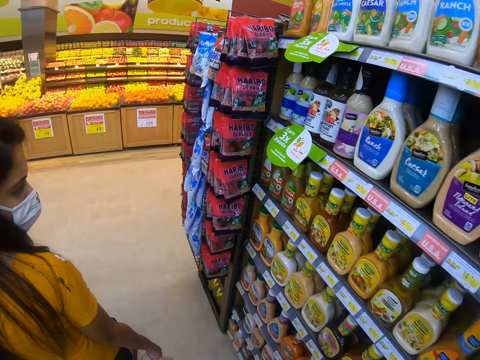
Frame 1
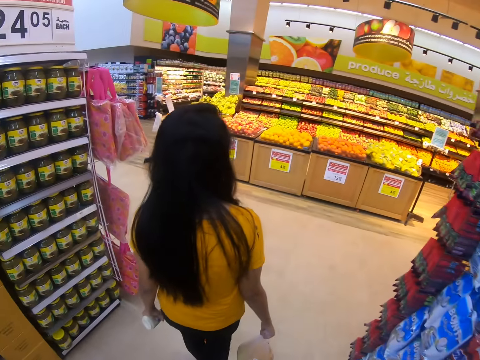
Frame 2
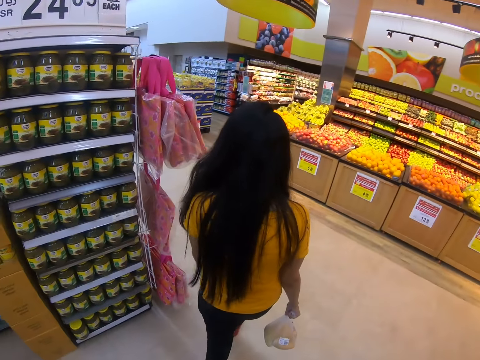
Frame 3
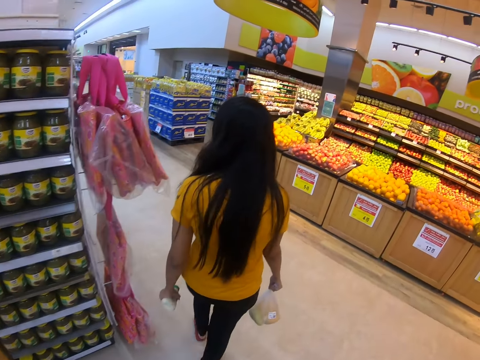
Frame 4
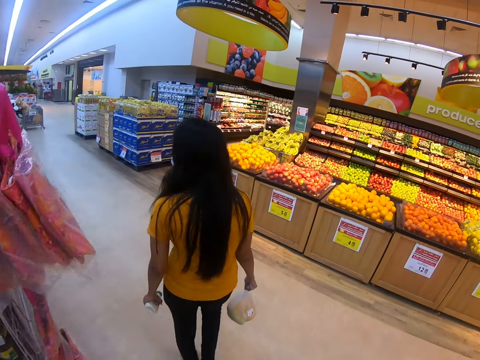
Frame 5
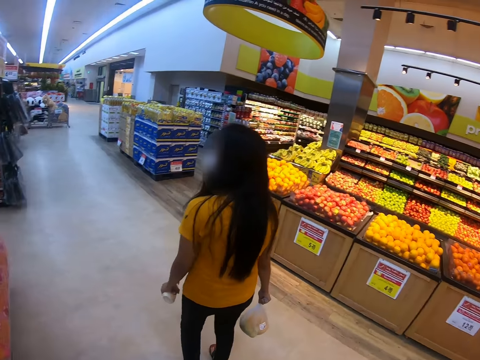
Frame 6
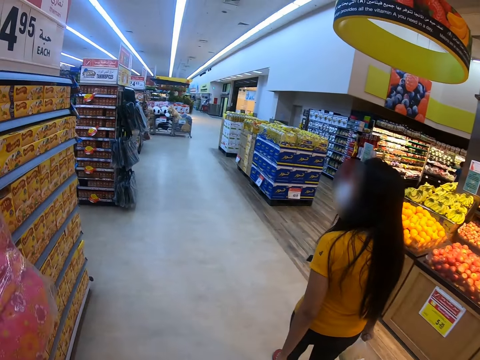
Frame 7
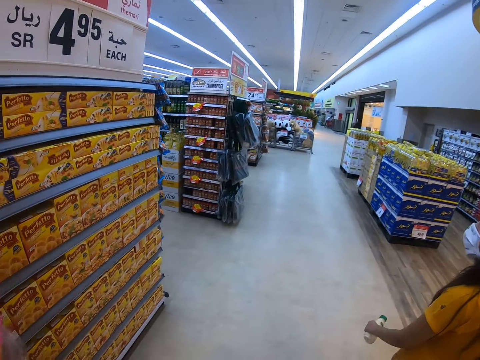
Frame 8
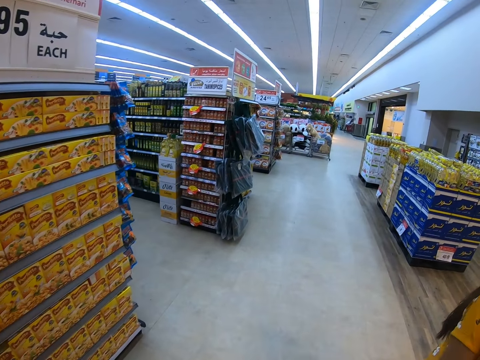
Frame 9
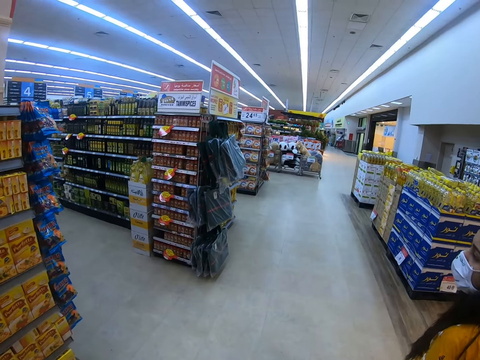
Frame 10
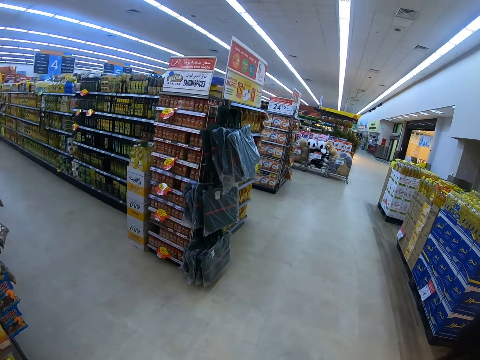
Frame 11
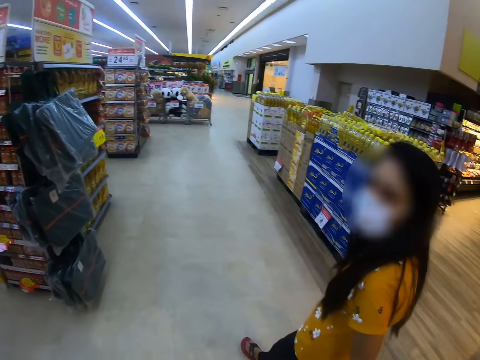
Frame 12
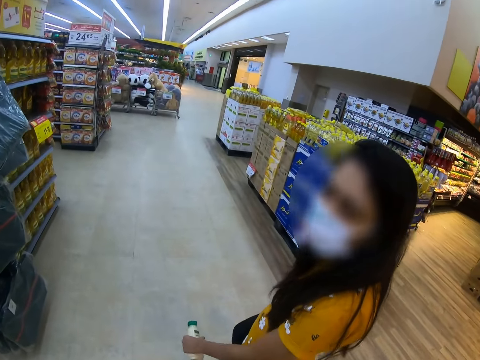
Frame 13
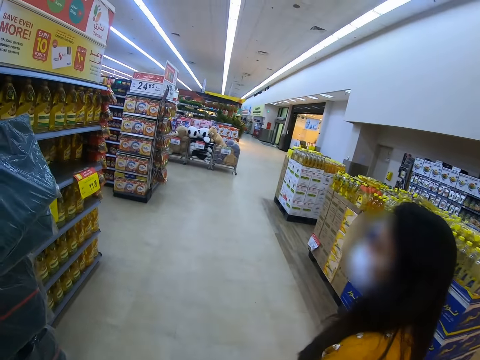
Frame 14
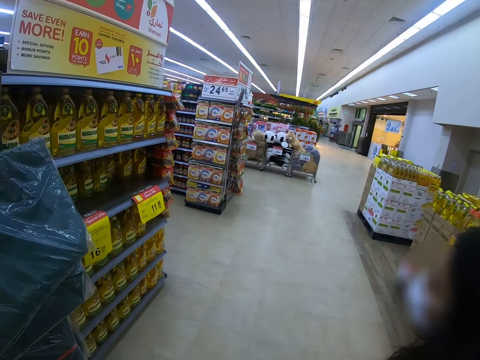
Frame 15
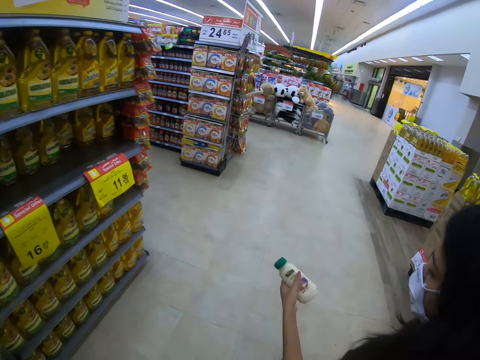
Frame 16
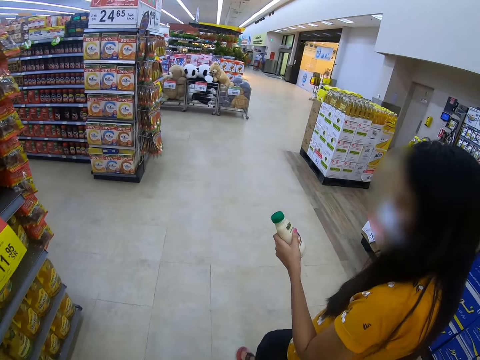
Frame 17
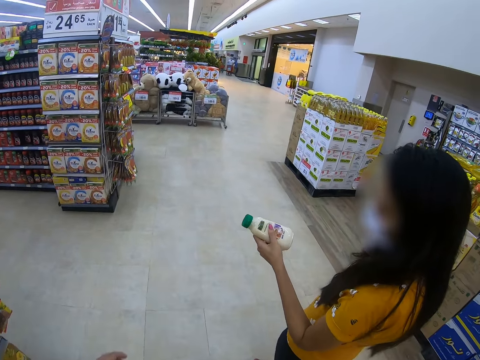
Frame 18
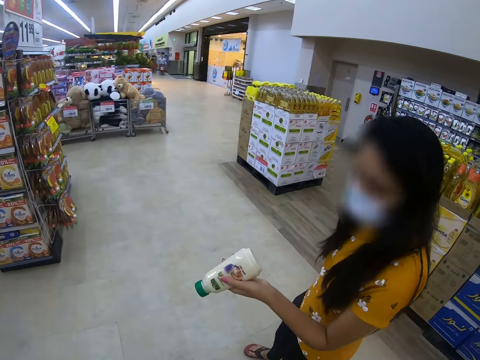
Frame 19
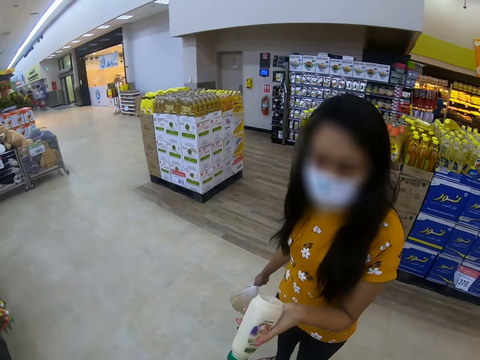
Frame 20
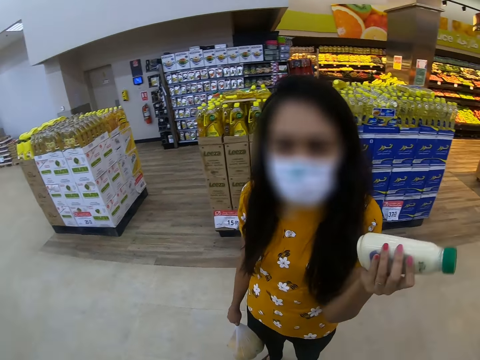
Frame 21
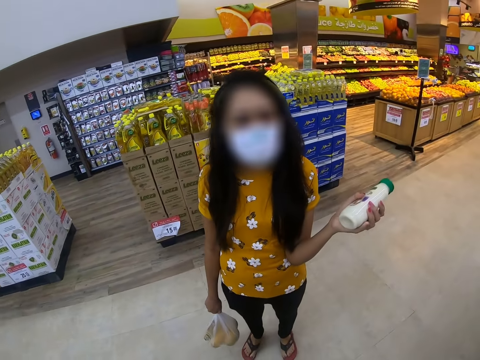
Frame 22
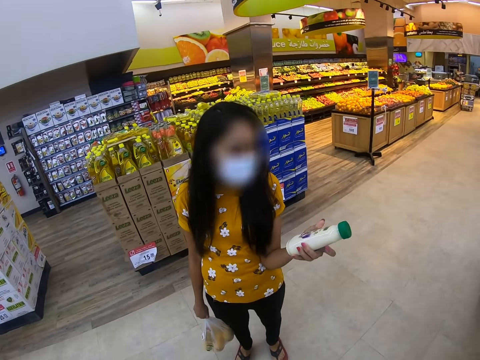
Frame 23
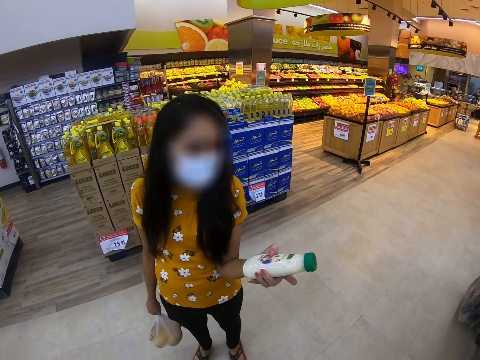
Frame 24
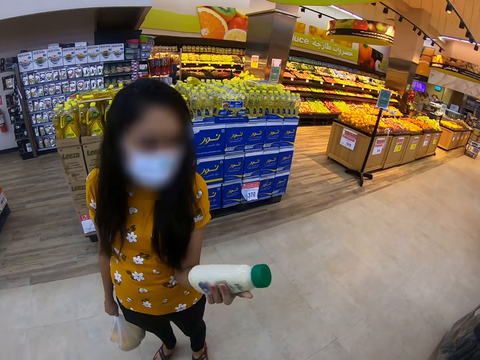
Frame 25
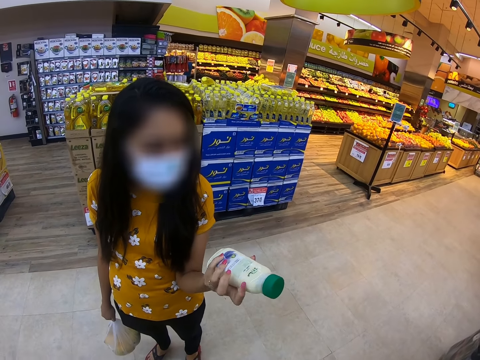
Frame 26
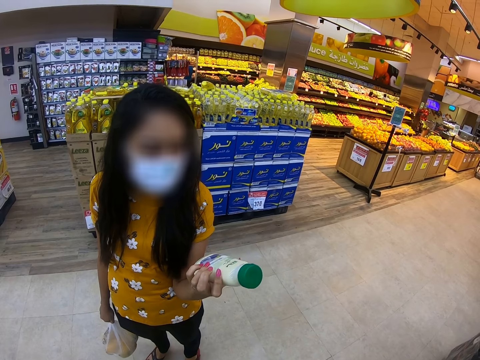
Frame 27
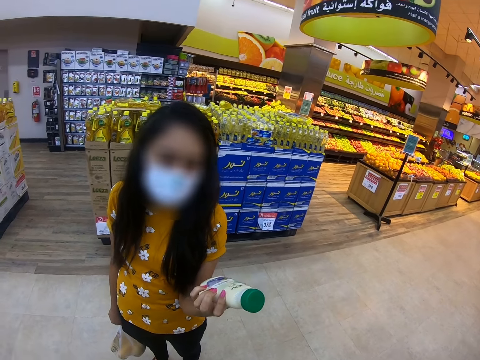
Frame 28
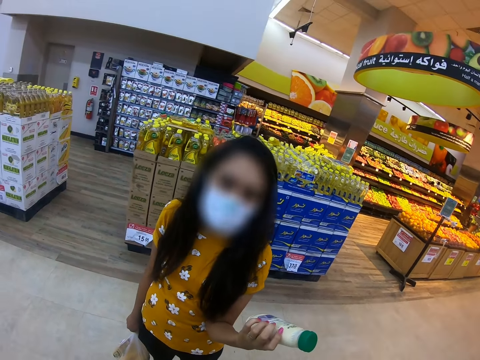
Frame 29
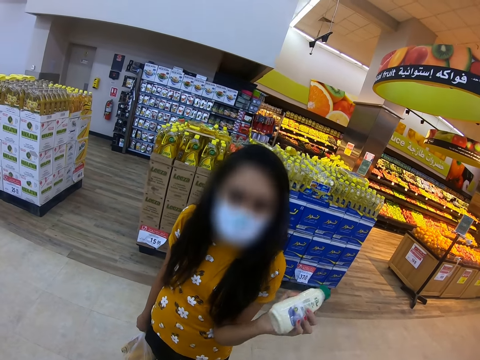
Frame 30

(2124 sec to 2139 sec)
A person looks at a bottle of chili. The person converses with the camera wearer.

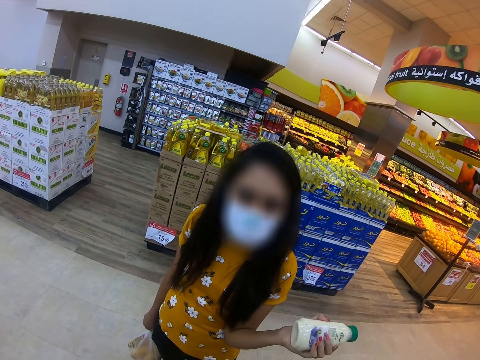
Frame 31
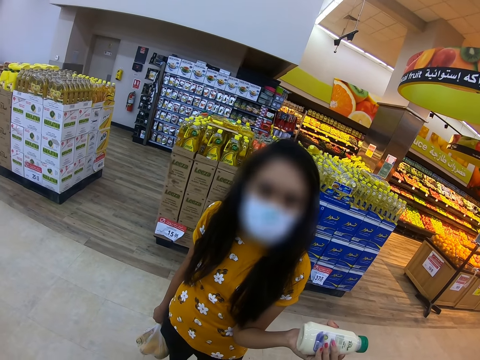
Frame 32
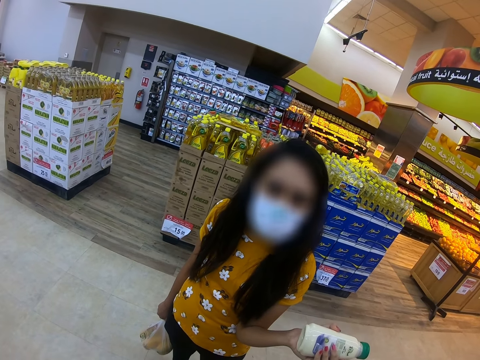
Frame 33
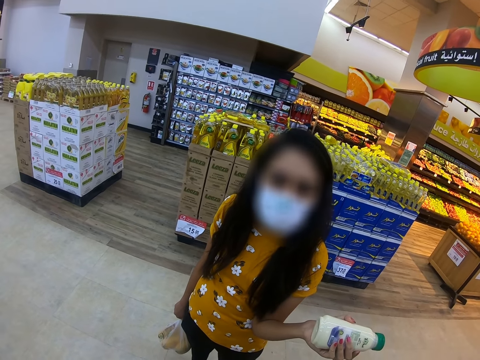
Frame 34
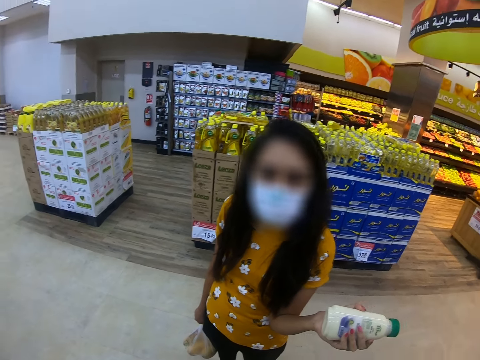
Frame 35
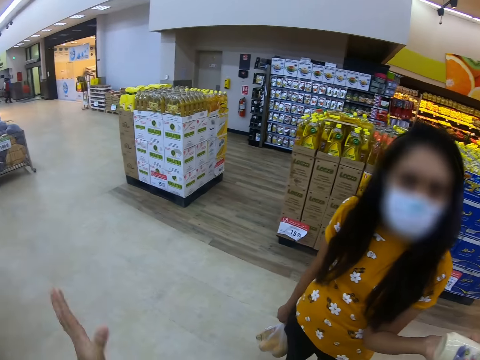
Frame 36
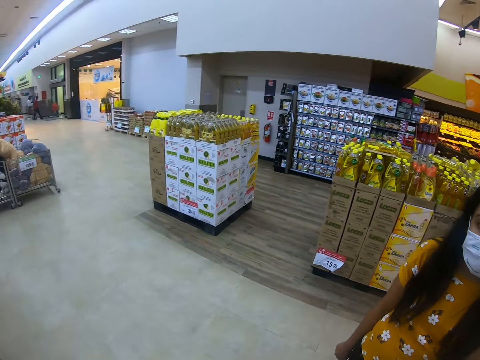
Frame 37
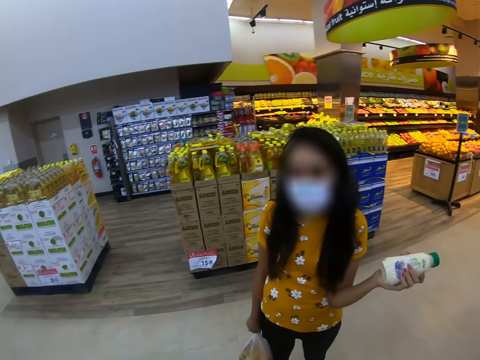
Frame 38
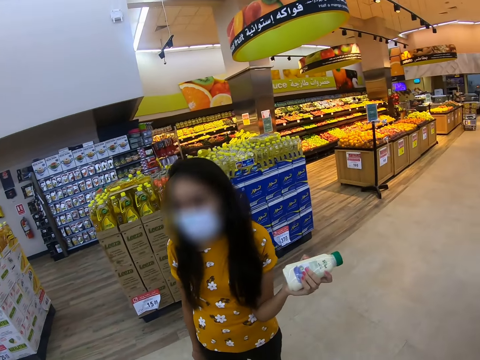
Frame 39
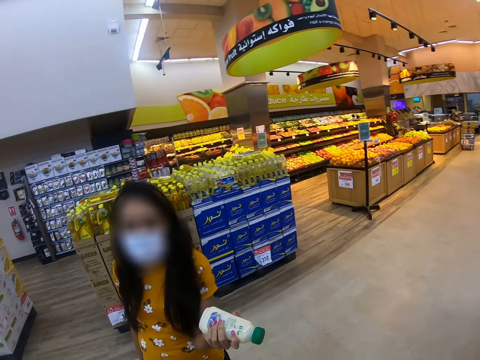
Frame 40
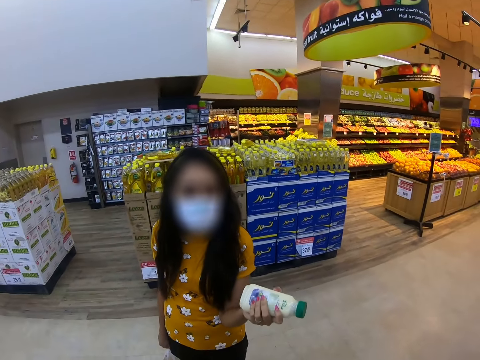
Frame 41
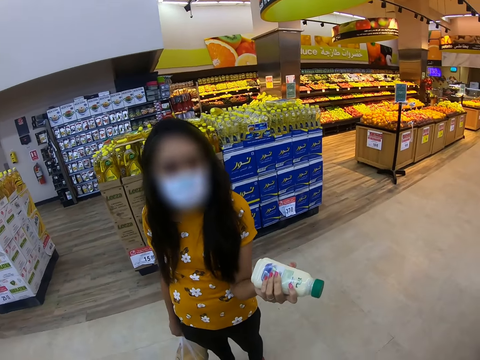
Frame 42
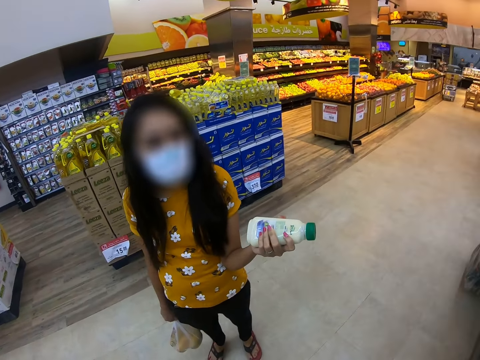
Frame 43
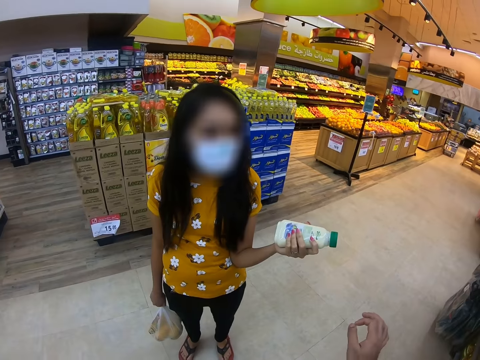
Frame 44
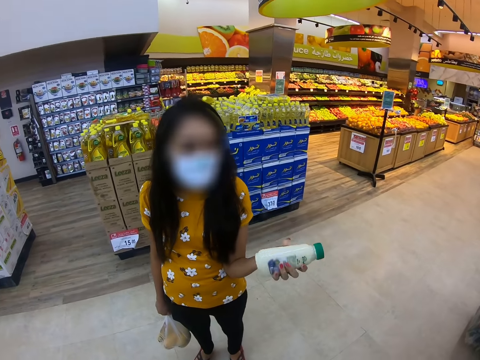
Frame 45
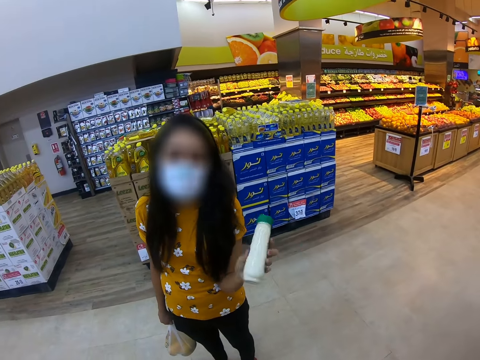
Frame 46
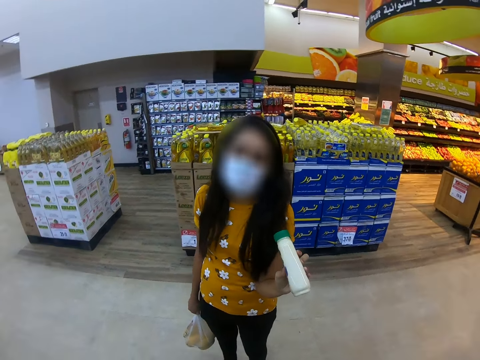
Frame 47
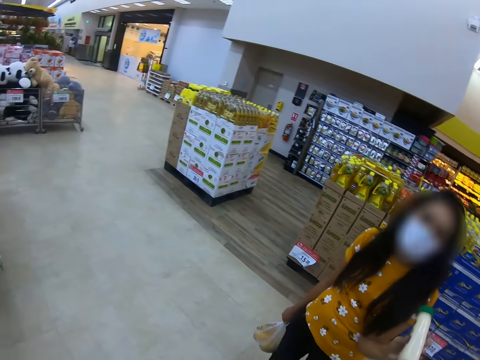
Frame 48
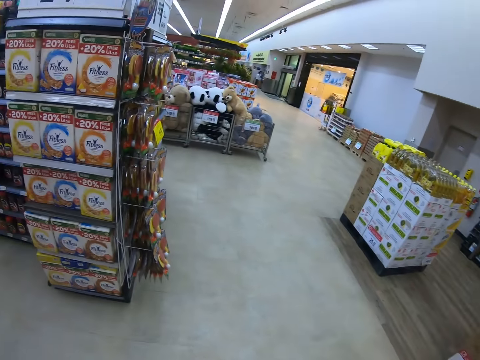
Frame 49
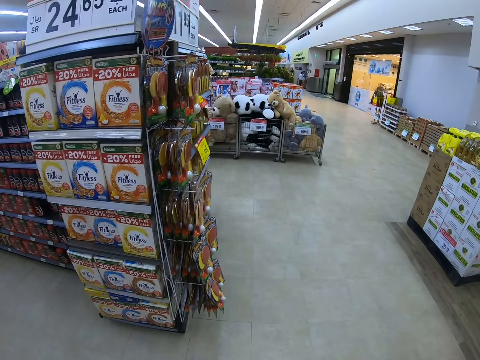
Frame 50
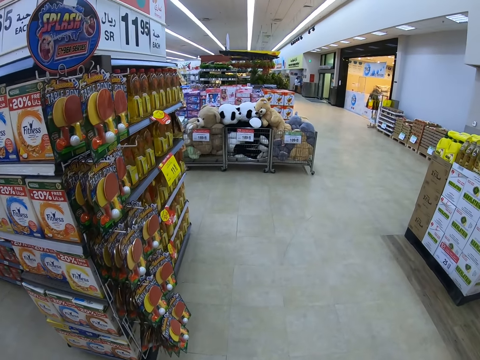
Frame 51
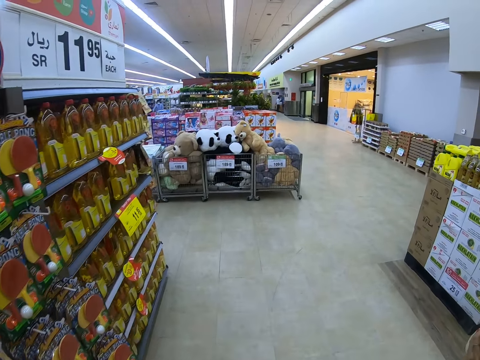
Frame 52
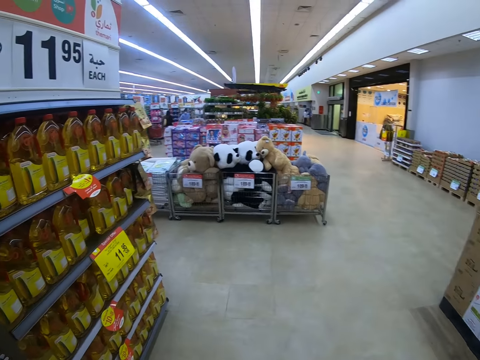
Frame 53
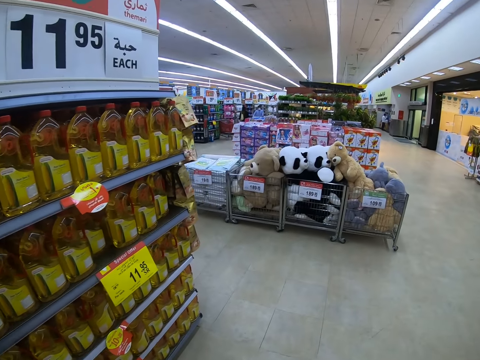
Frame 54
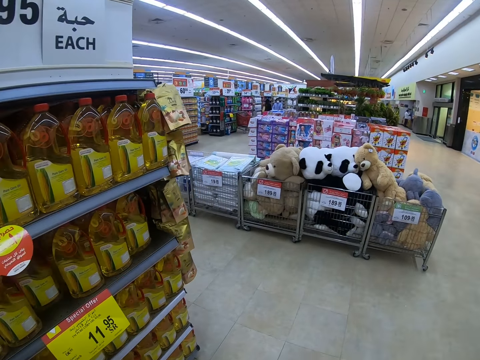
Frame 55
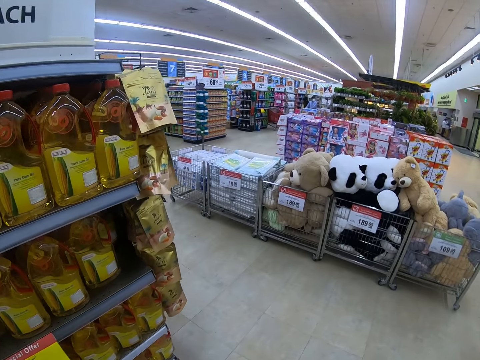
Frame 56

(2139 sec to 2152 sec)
The camera wearer sways the left hand. A person converses with the camera wearer. The camera wearer sways the right hand. The person converses with the camera wearer. The camera wearer looks around. They walk in a supermarket.
